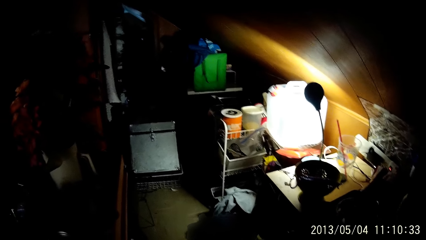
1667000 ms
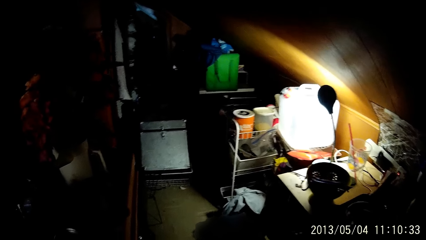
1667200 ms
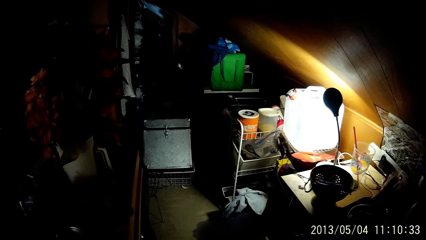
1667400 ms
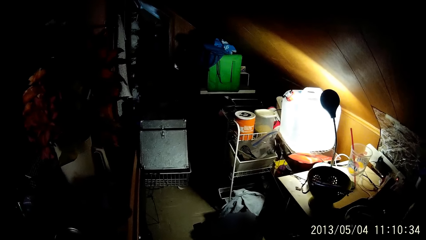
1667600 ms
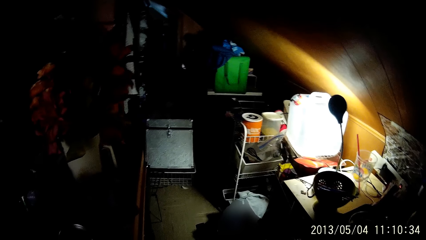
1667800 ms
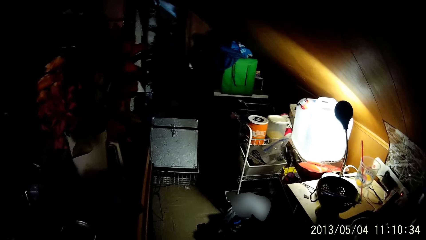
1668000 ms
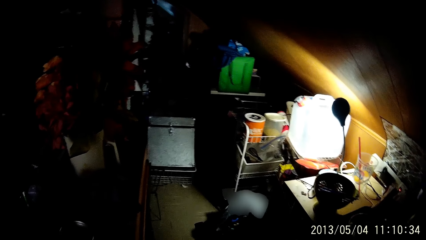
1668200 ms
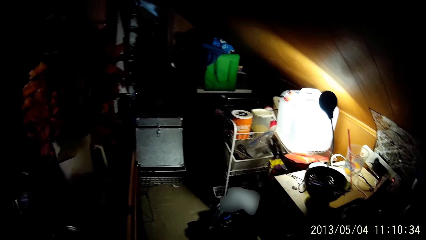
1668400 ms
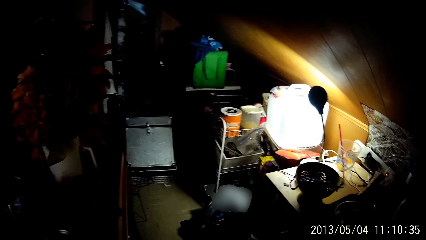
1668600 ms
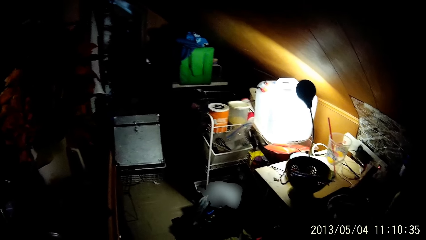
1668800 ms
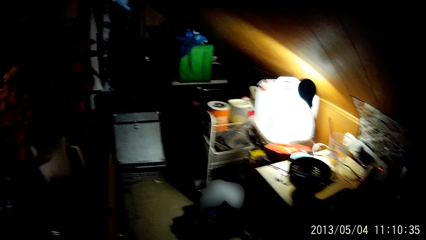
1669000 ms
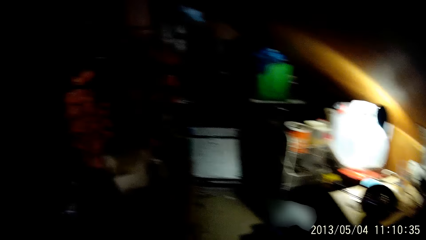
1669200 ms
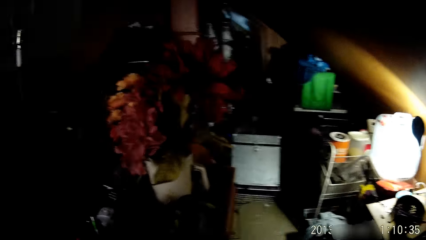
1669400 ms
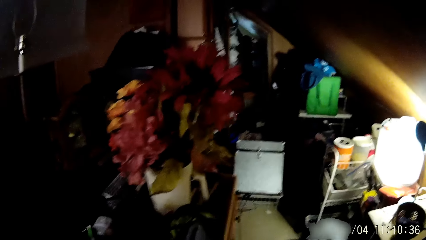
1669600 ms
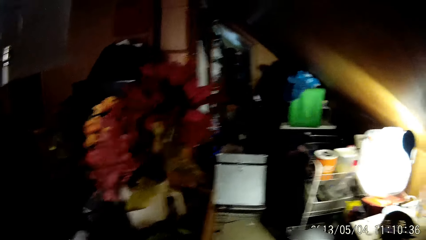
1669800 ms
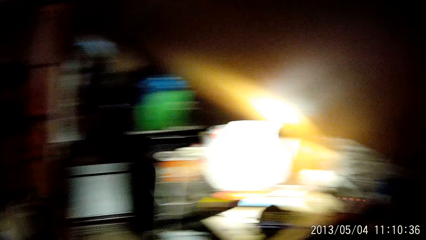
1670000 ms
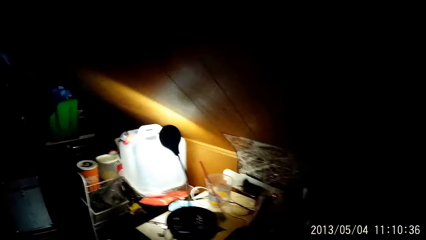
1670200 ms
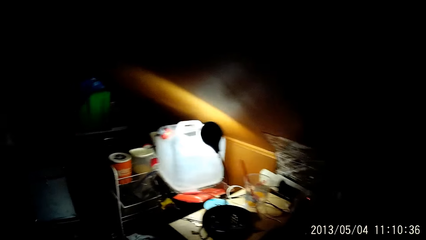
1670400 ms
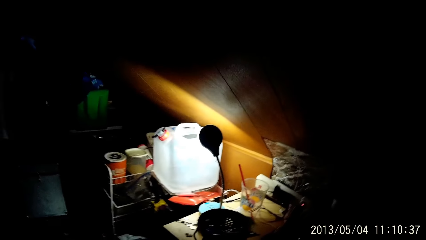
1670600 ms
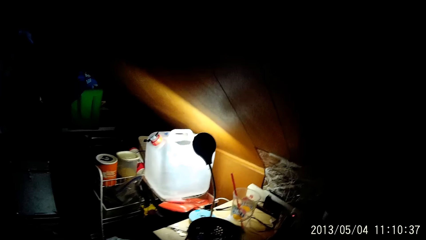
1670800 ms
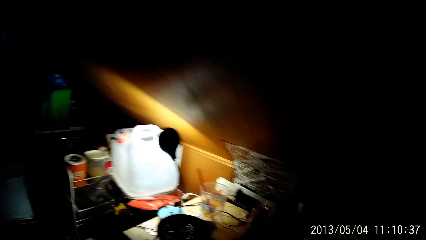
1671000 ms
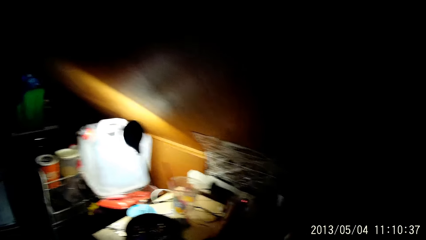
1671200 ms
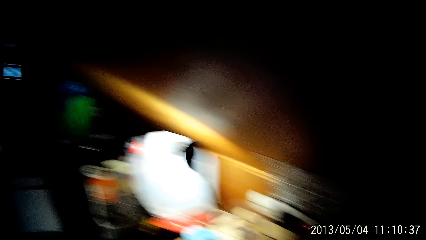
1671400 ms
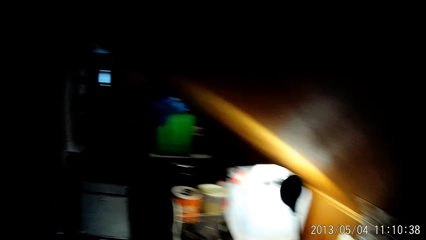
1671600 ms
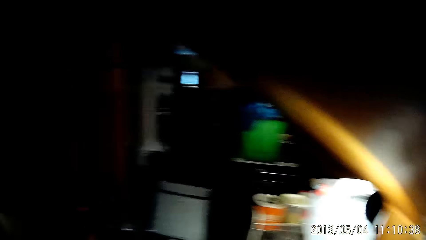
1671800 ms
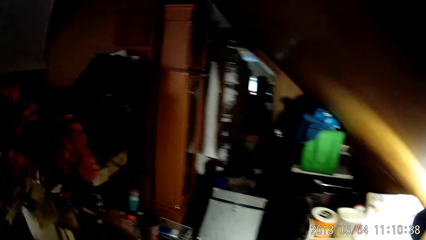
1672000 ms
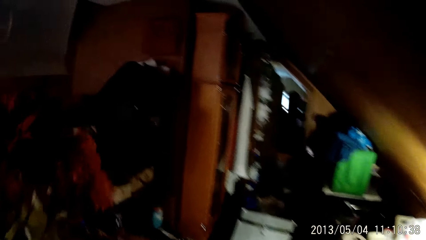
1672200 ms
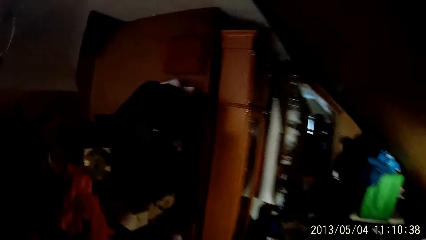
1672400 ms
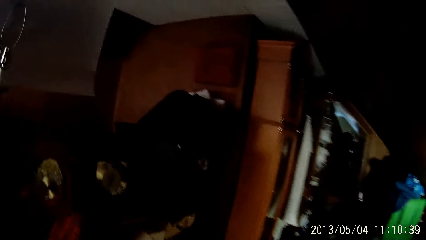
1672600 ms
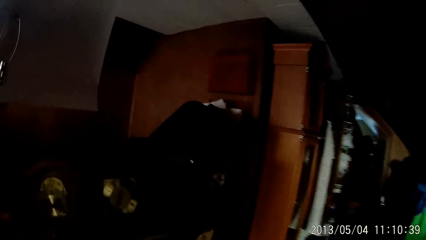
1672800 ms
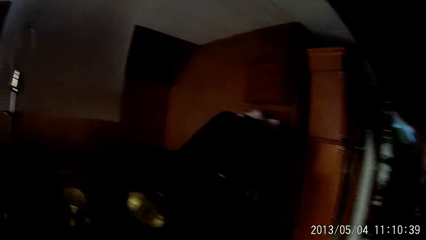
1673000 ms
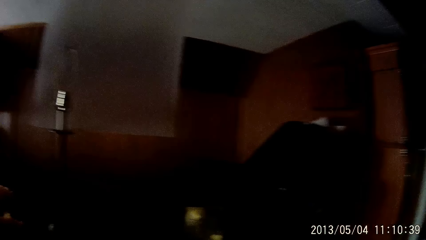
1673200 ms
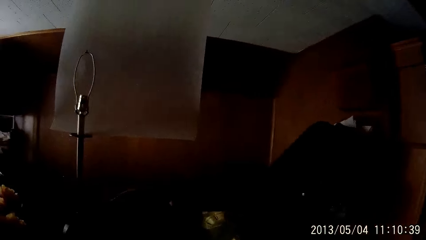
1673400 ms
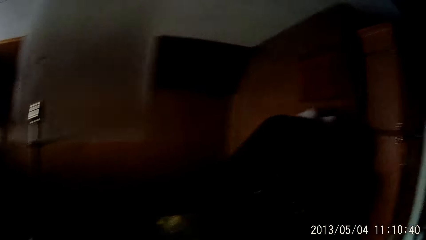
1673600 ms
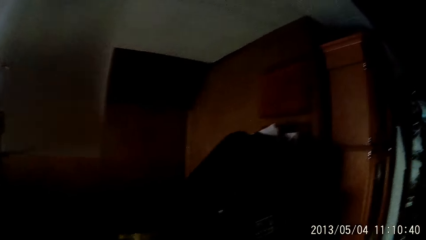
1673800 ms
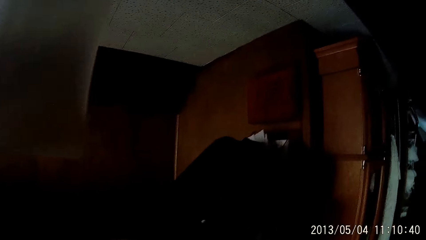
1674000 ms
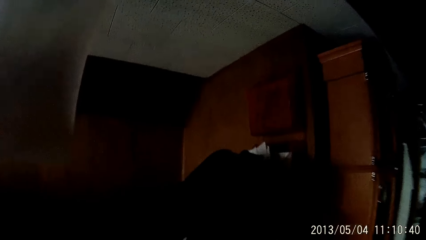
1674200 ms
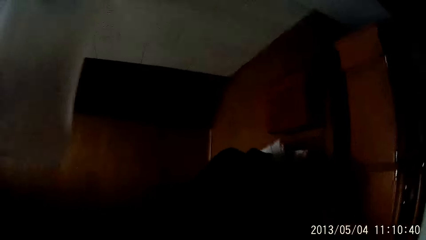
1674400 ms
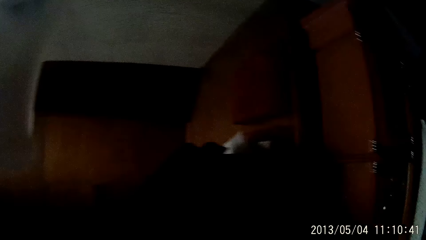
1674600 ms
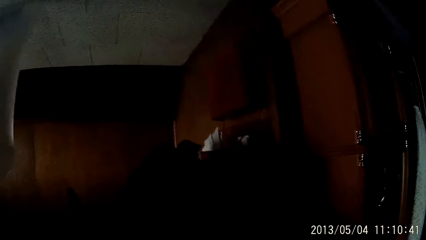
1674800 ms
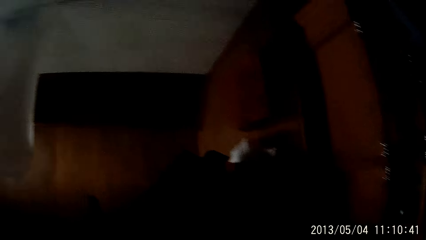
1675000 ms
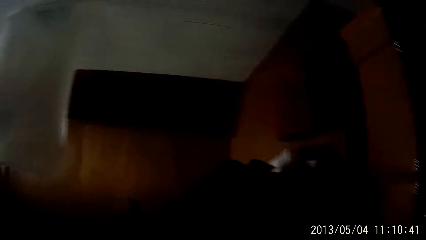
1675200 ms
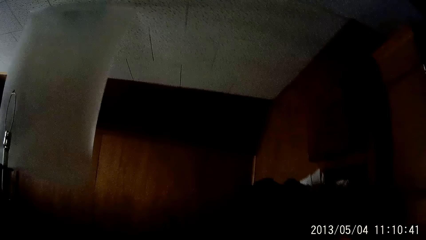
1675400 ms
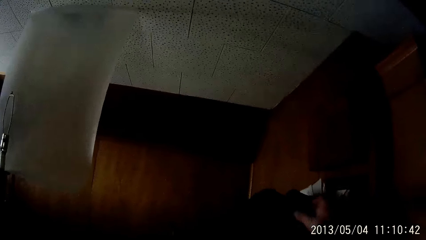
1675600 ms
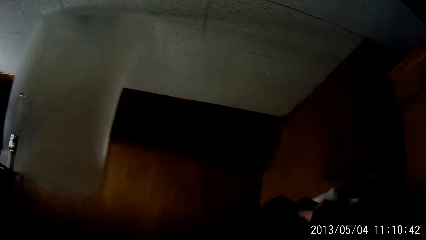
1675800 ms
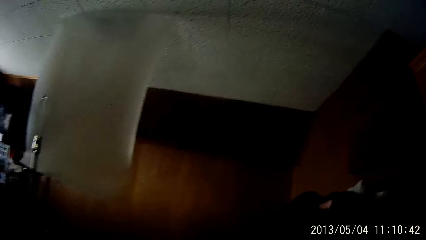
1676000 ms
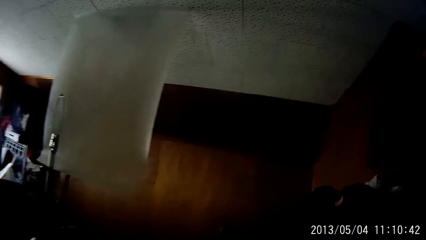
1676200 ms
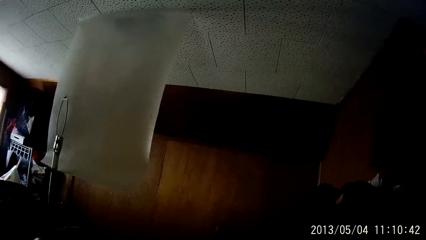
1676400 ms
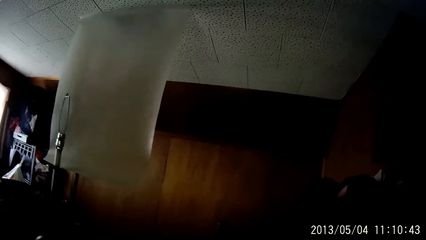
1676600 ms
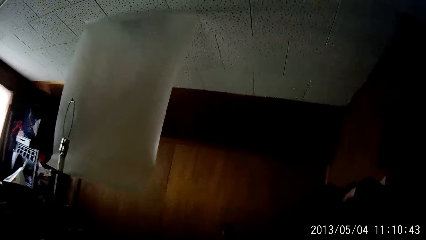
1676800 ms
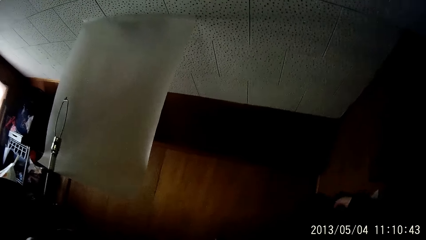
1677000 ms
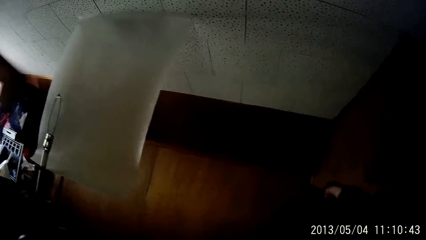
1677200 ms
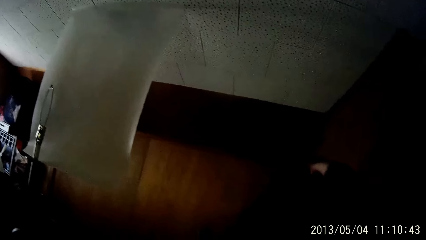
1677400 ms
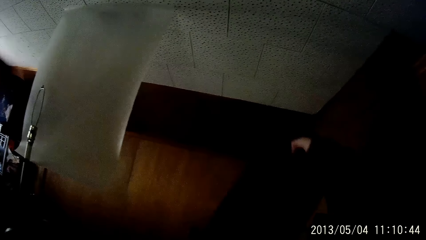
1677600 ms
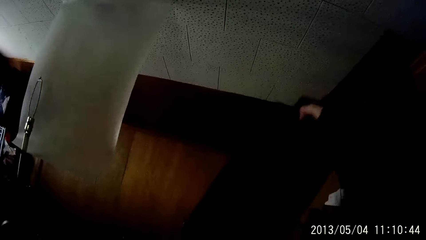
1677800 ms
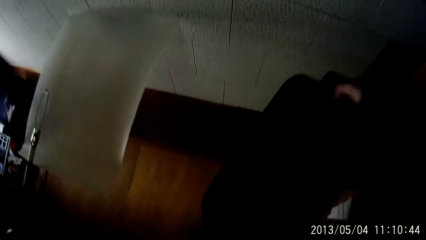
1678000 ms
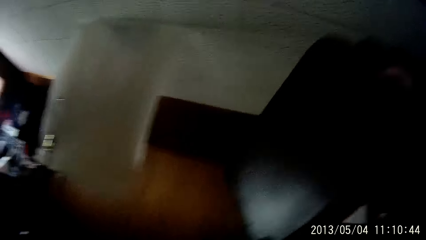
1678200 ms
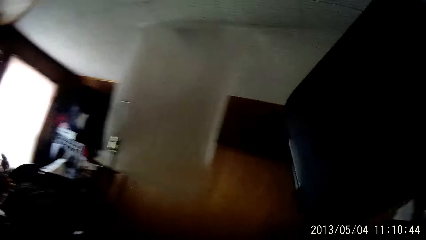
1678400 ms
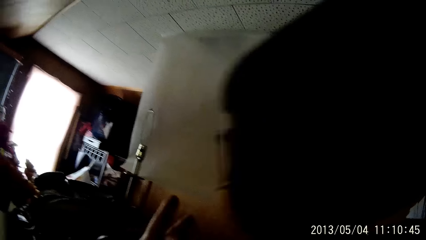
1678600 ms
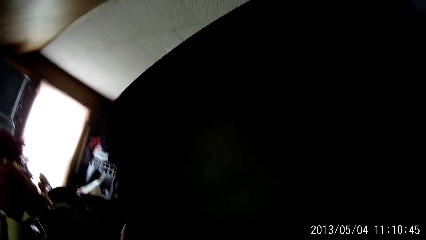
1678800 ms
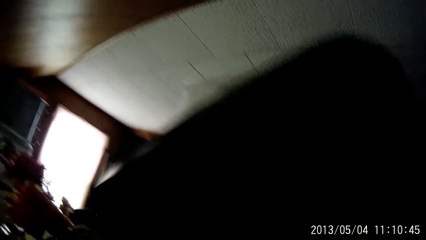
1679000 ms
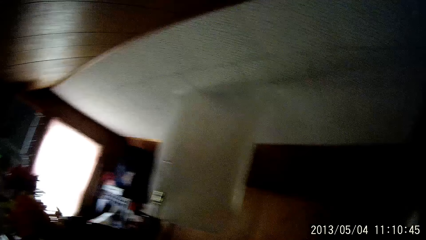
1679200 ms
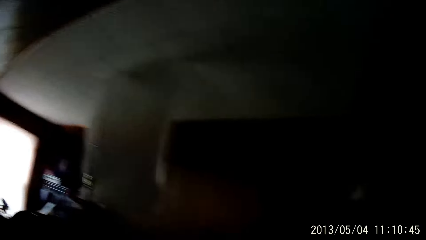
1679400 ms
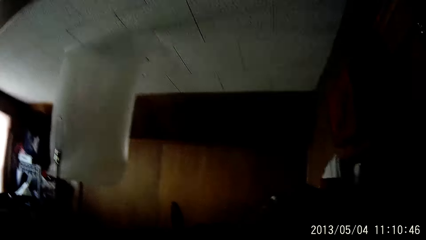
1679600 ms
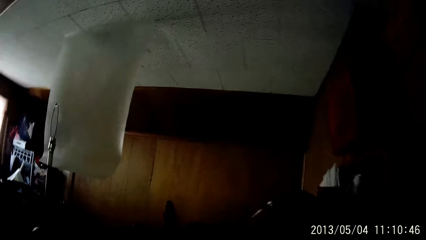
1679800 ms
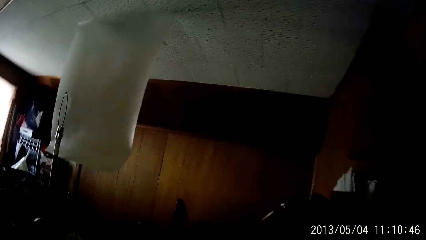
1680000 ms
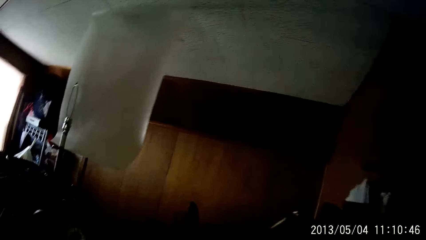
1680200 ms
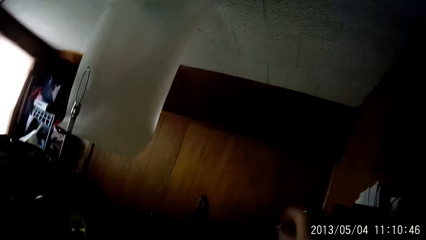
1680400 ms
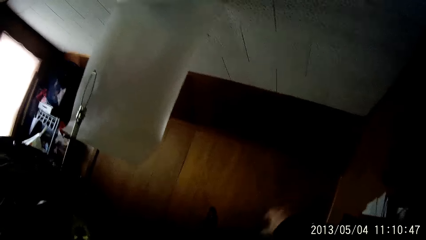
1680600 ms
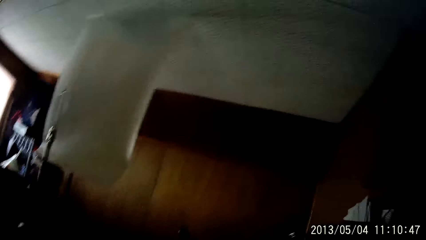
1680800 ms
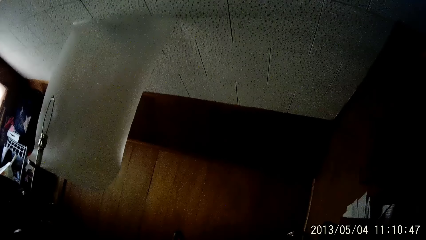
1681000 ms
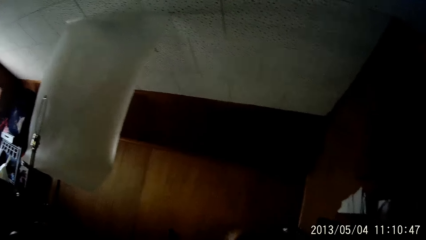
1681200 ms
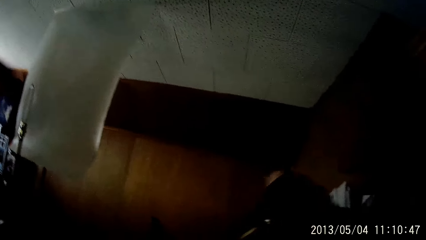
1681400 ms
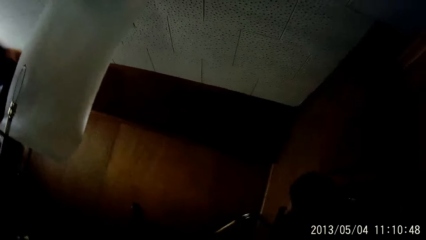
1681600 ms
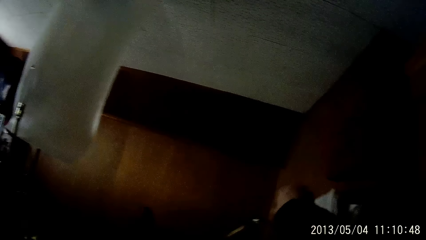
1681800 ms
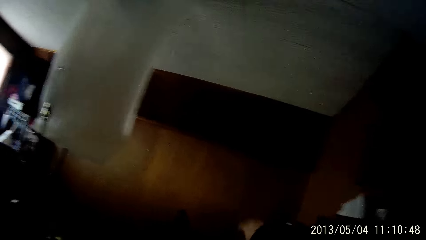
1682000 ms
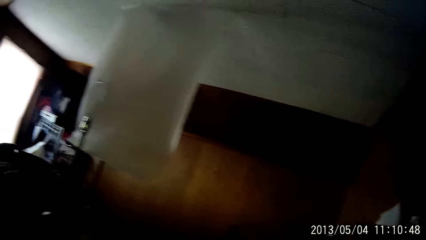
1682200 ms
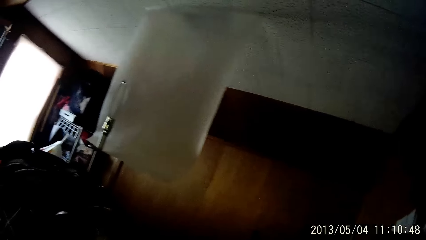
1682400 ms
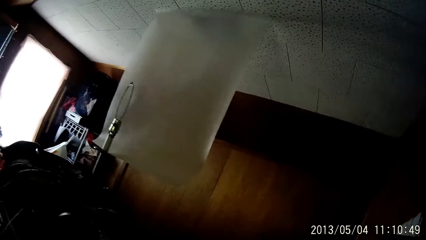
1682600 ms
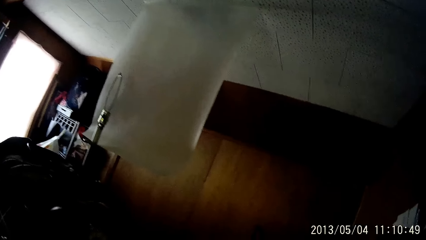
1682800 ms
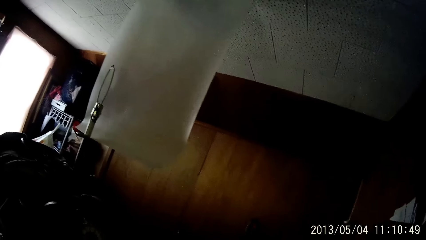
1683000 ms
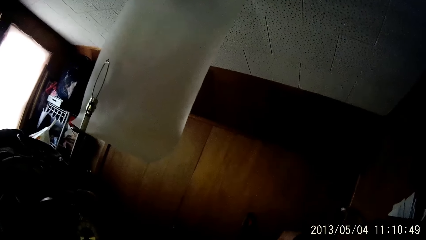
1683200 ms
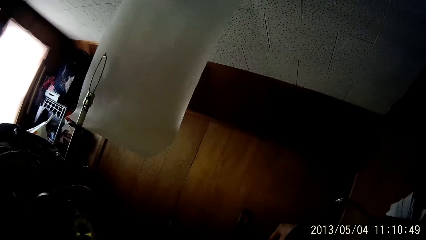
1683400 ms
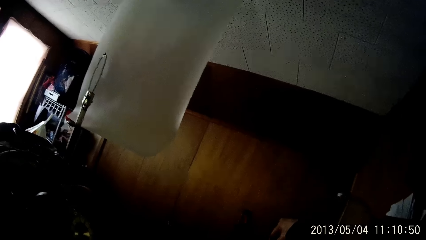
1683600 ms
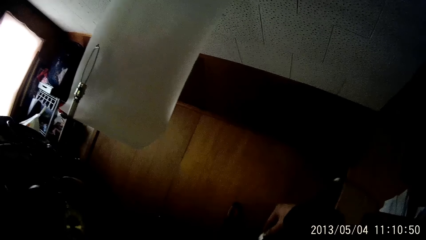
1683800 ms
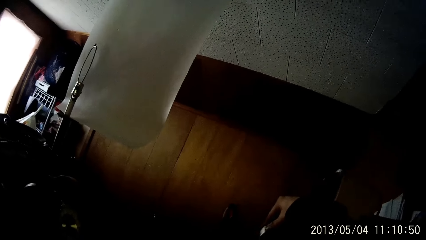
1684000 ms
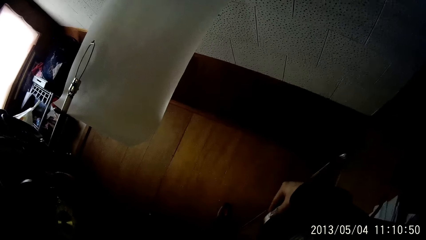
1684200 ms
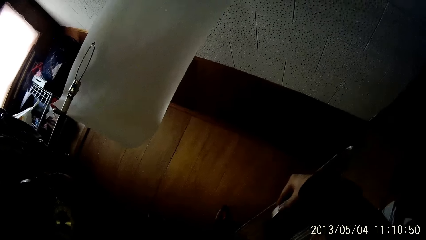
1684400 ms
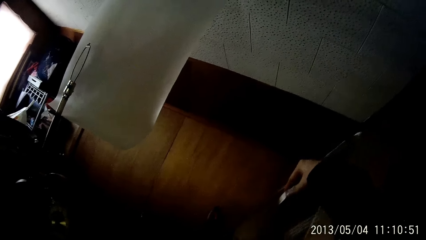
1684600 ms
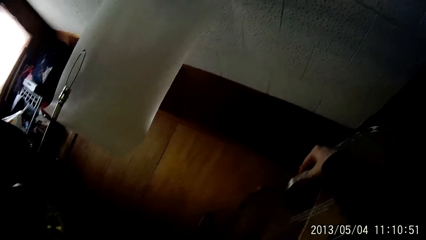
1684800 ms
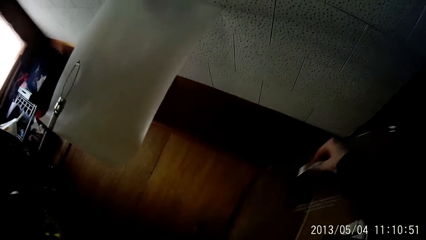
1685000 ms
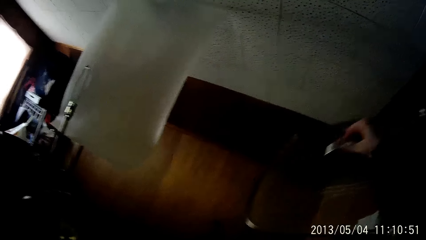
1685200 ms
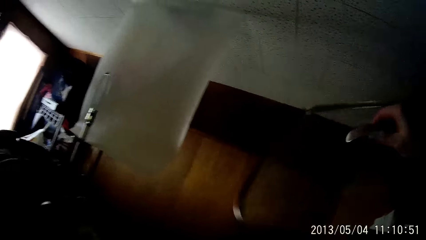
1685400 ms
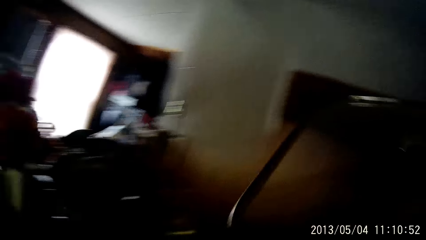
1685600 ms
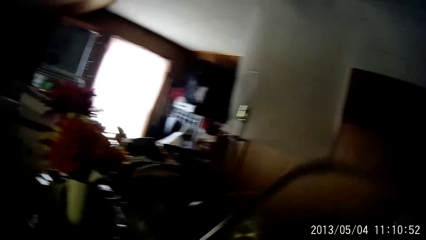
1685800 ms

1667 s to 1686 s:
The camera wearer walks around. He grabs a luggage bag from a table with his right hand. He holds the luggage bag with both hands. He drops the luggage bag. He stretches the hand and moves the hand. He grabs a stand from the table with his right hand.
